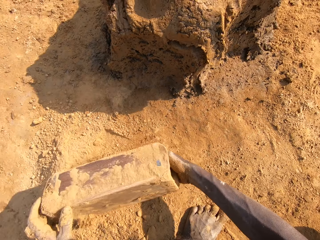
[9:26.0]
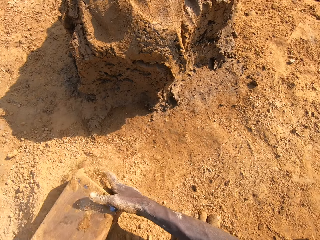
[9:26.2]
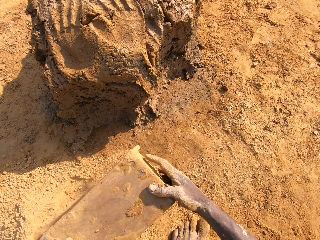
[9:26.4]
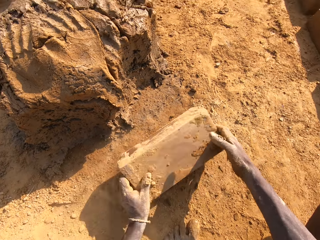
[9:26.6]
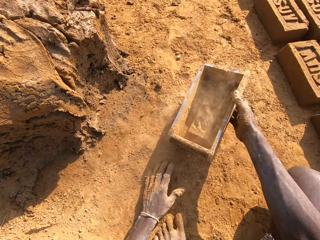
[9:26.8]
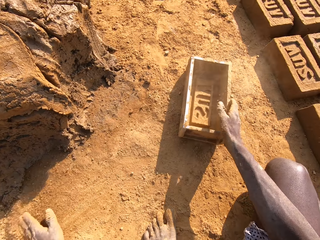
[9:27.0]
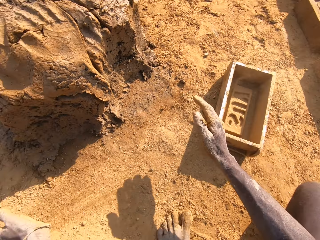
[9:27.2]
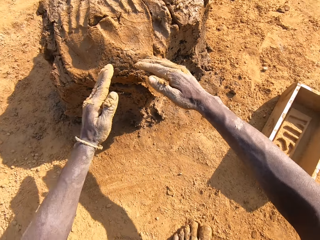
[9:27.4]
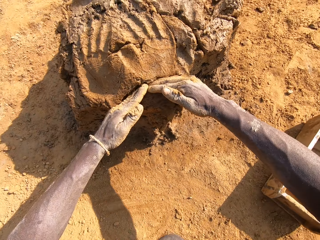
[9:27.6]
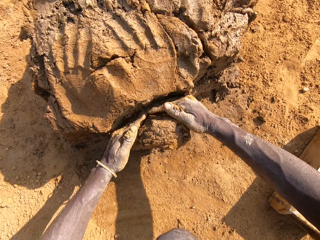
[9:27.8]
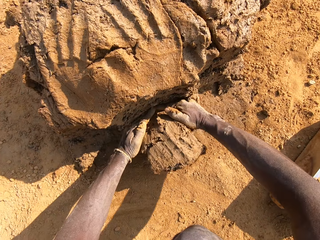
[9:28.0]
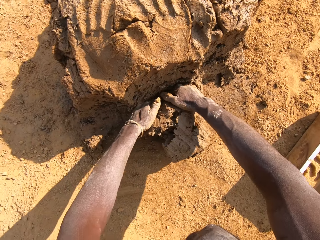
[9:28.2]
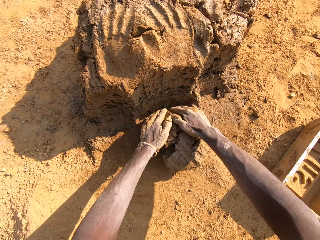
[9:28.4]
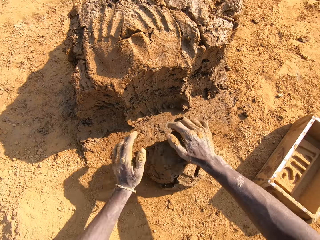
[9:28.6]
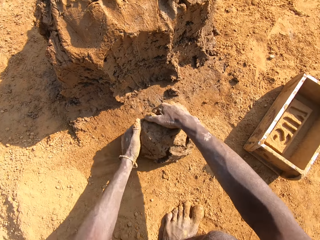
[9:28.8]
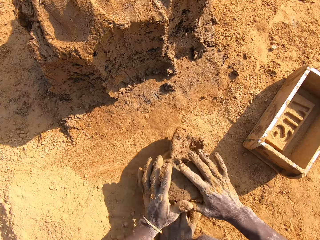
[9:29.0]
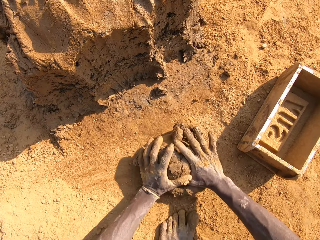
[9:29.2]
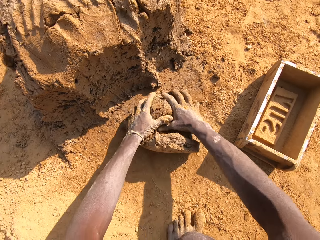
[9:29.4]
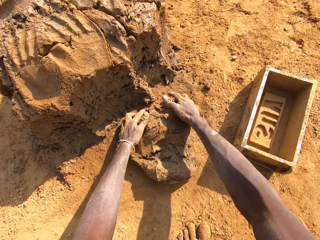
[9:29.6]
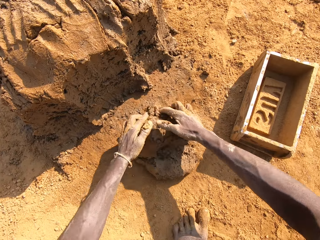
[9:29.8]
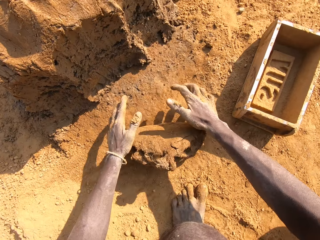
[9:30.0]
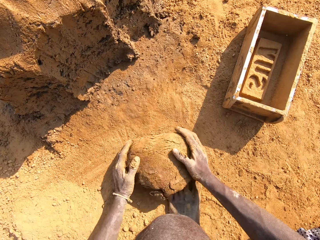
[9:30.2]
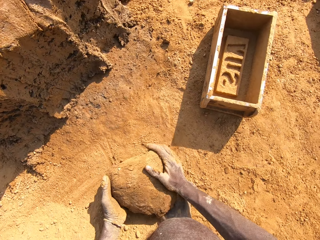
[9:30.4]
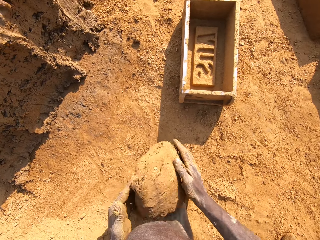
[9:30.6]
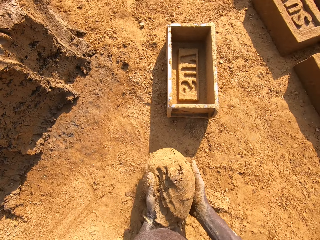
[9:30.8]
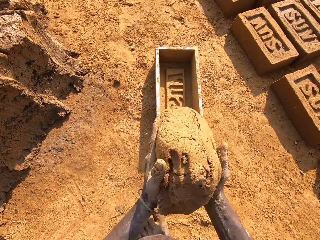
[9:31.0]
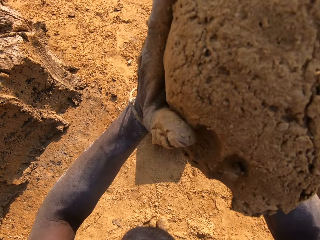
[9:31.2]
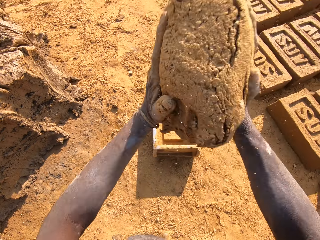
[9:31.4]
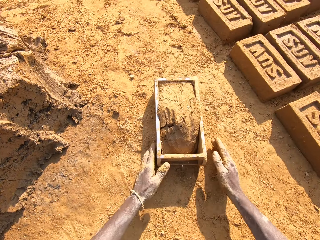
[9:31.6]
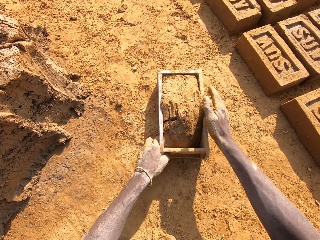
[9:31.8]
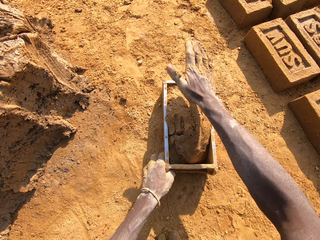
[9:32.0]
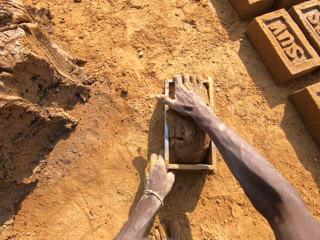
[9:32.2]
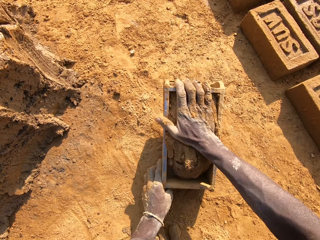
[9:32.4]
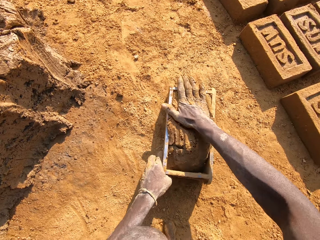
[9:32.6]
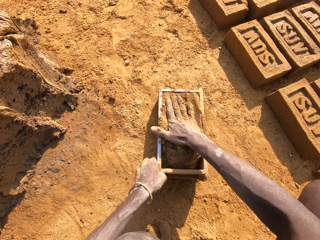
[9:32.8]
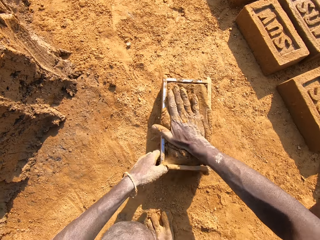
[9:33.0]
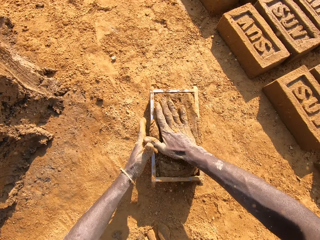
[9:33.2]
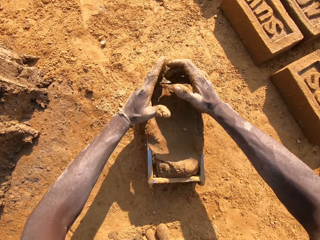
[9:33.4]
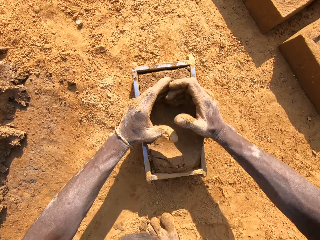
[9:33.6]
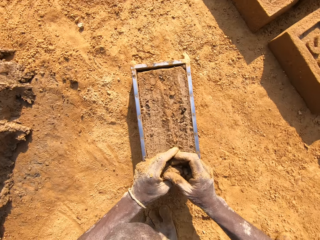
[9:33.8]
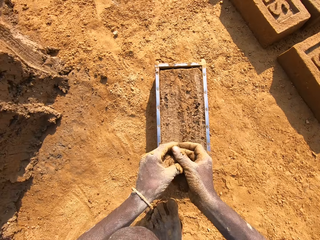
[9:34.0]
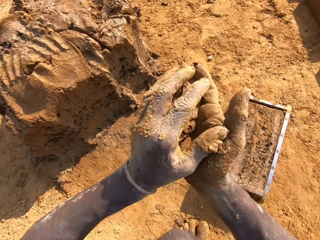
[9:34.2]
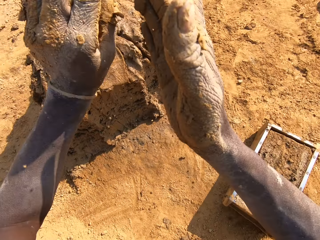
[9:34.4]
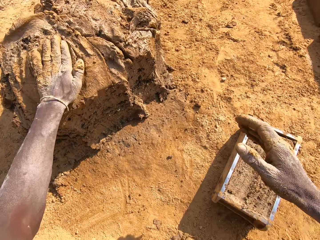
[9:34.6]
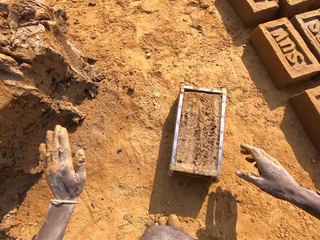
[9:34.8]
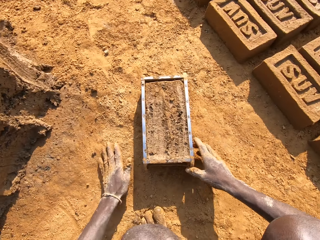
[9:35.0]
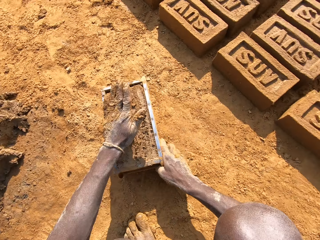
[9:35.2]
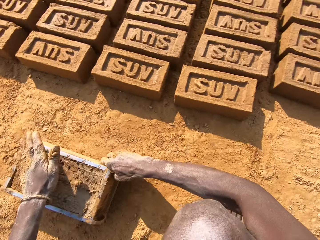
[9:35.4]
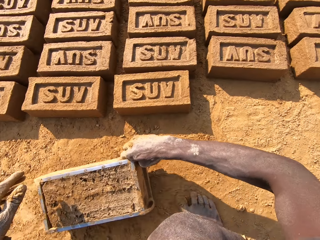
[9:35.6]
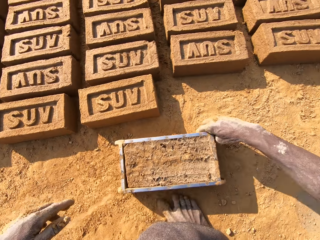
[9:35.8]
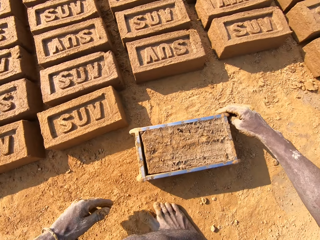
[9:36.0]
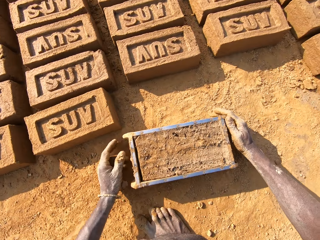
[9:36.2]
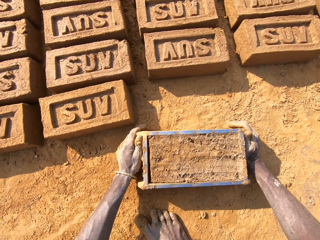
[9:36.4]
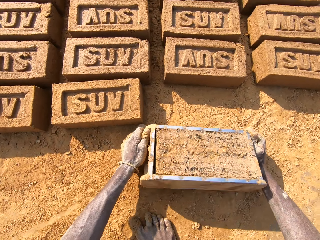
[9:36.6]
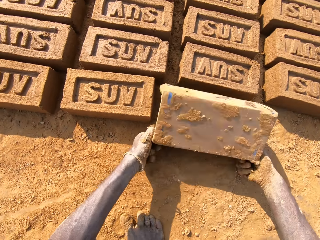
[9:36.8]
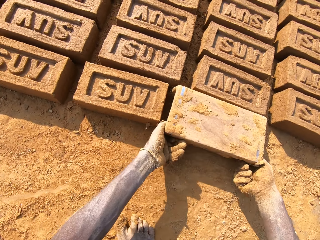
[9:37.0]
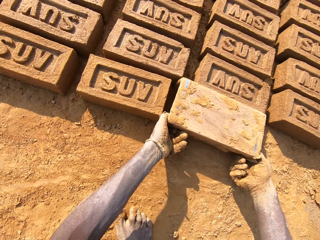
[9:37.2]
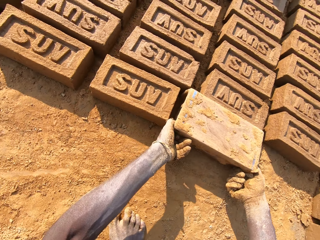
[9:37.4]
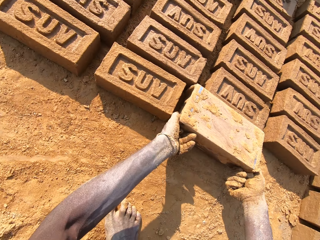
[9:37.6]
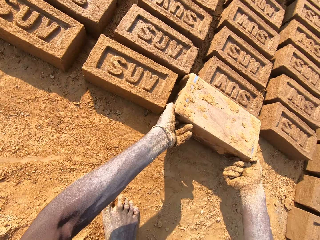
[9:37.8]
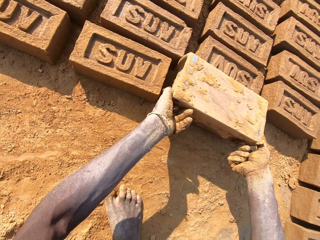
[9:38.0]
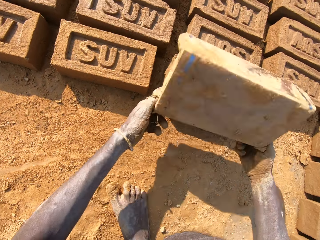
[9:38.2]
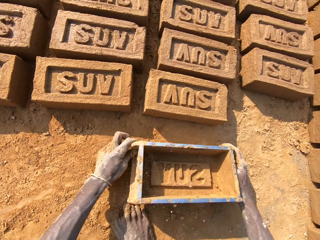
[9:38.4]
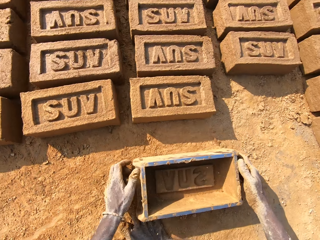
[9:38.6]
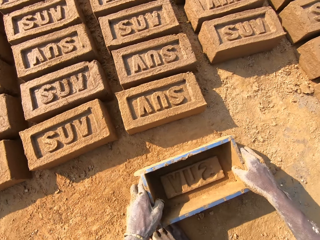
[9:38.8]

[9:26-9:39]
The camera wearer collects soil from the ground with something. They pour the soil on the ground. They put something on the ground. They cut a piece of mud. They roll the mud on the ground. They mold clay on the ground. They put clay in the brick mold. They cut clay. They remove a piece of mud from something. They put clay on the heap of clay. They put the mud on the ground. They pick up the brick mold on the ground. They put a brick on the ground. They remove the mud from something.

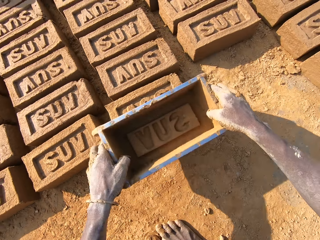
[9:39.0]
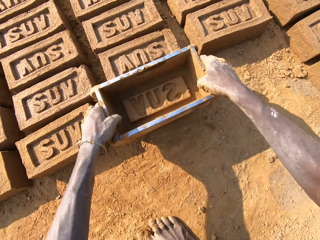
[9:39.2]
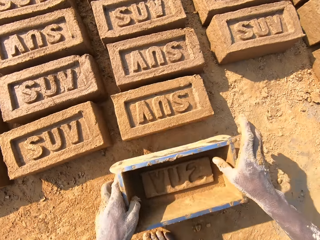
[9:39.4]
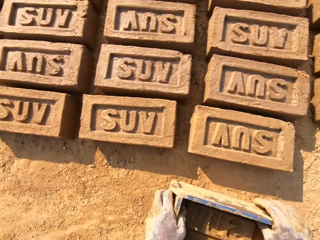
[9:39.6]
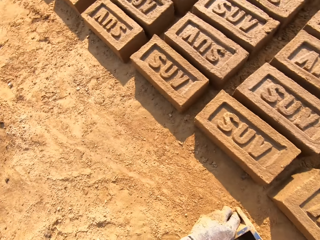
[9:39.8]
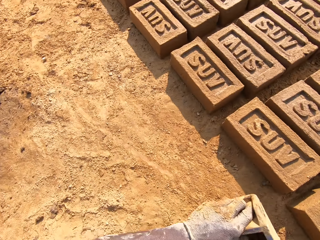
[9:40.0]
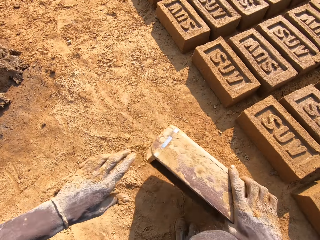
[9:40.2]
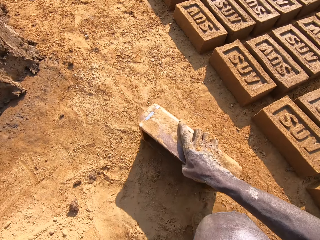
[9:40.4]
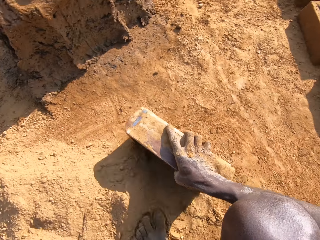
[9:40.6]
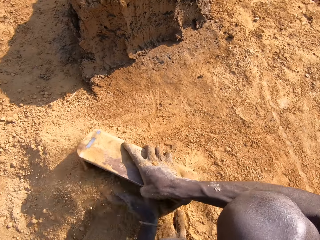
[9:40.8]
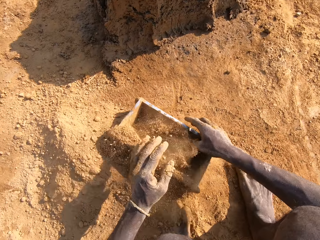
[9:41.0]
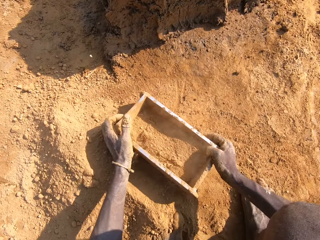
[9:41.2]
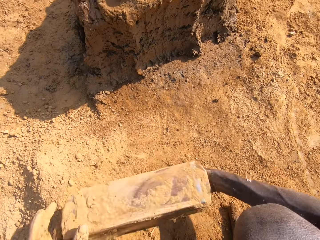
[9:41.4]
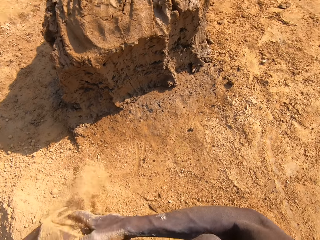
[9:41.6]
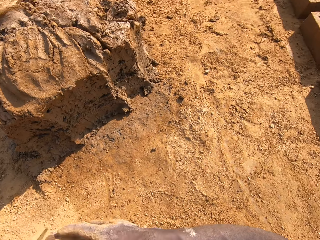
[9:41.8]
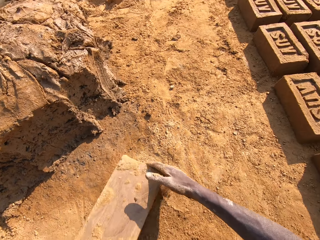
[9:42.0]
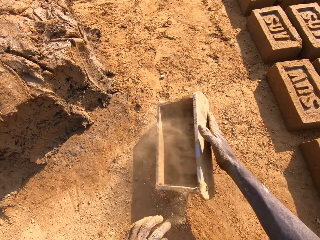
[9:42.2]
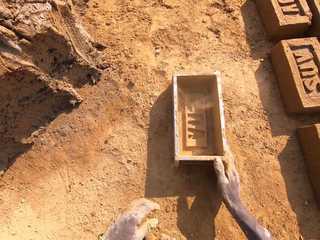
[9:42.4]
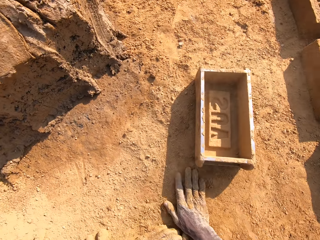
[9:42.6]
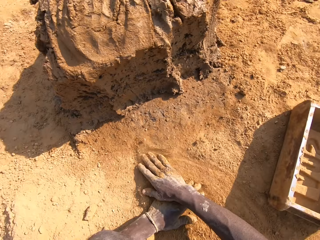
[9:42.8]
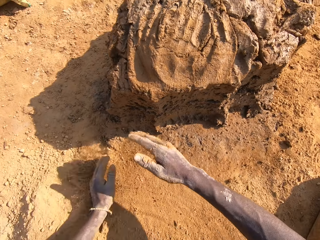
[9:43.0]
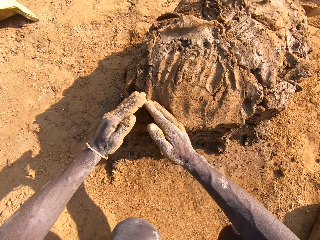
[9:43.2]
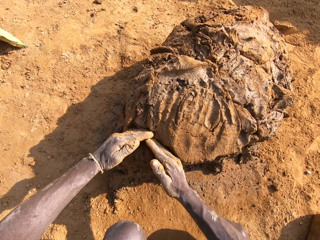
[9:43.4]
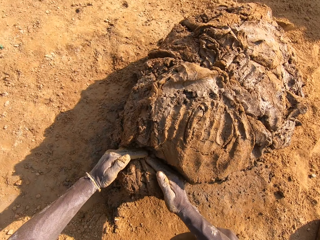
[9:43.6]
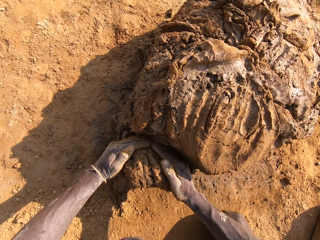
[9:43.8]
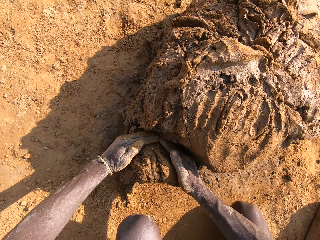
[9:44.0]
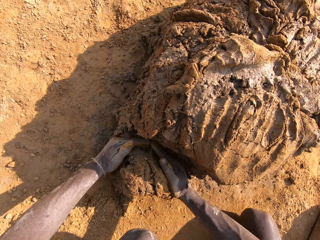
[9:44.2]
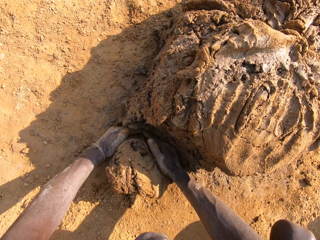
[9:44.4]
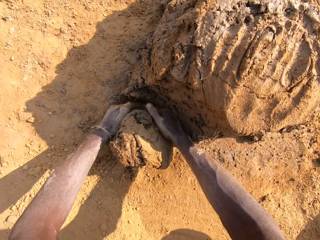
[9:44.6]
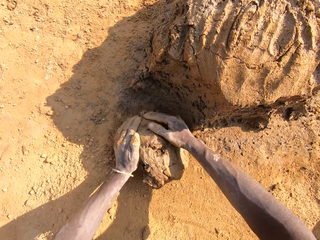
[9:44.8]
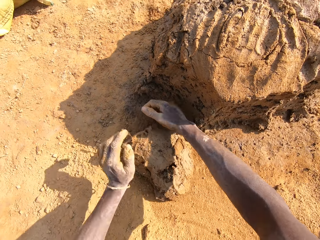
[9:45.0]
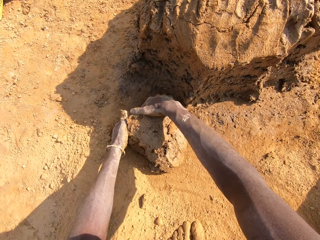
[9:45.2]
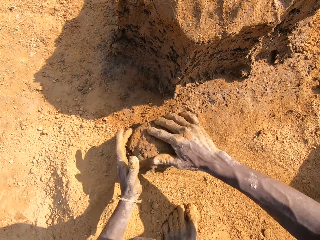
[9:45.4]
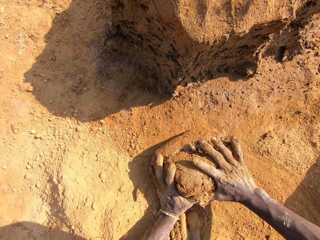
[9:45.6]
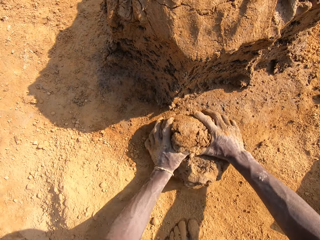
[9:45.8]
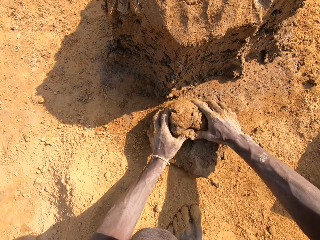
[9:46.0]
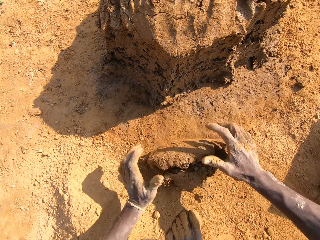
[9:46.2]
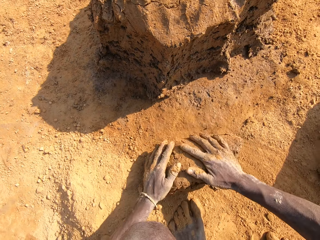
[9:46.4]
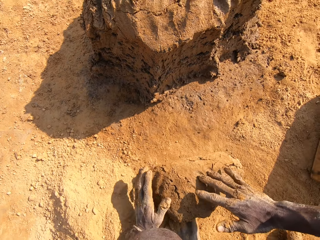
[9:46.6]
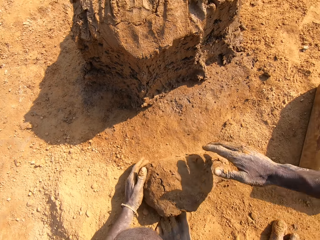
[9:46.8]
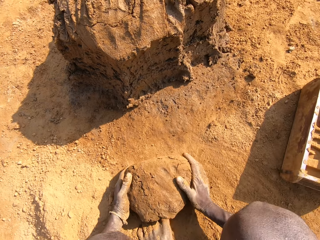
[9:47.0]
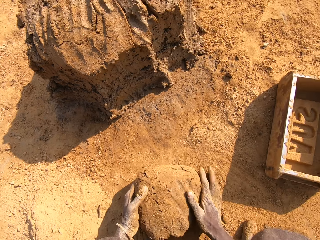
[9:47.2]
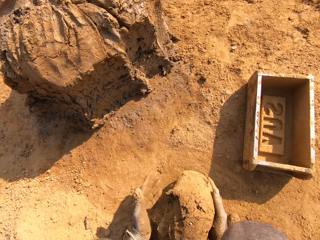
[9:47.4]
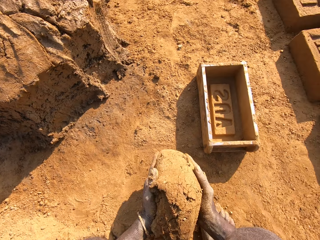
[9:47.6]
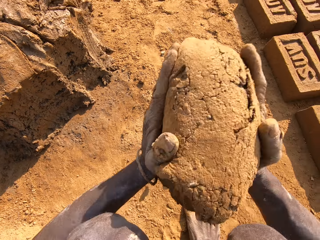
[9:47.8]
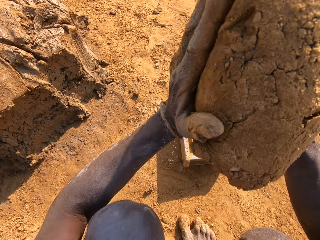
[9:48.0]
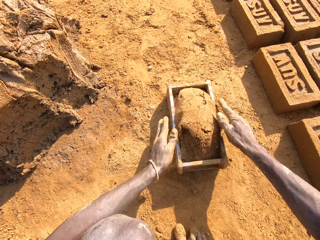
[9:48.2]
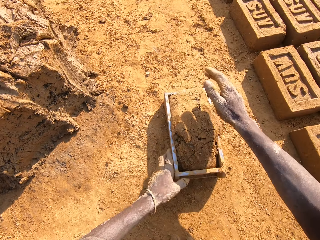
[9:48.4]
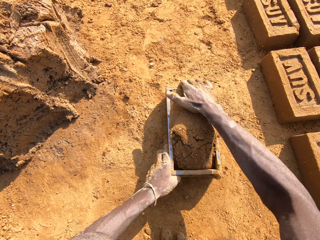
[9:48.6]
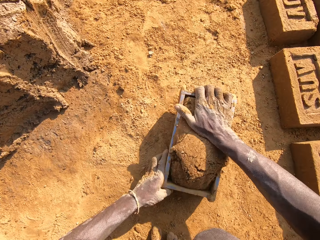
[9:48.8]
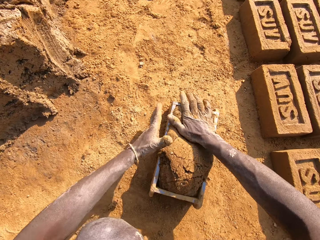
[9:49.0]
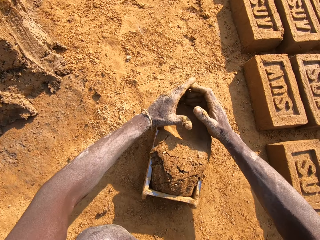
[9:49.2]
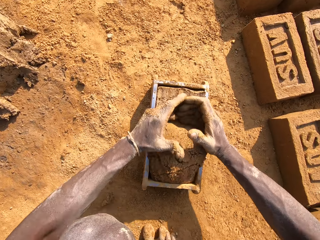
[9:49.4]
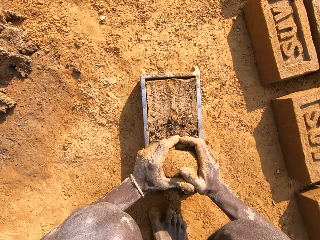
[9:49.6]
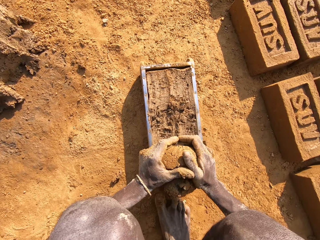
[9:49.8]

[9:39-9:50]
The camera wearer aligns a brick on the ground. They put sand in the brick mold. They collect soil from the ground with something. They pour the sand on the ground. They put something on the ground. They cut a piece of mud. They roll the mud on the ground. They mold clay on the ground. They put clay in the brick mold. They cut clay.
